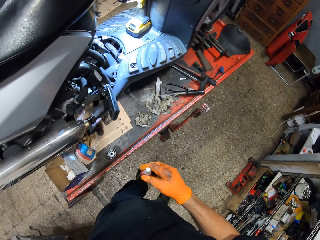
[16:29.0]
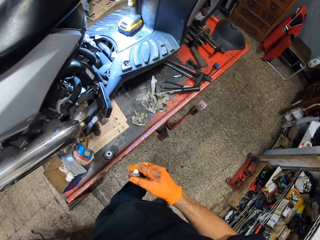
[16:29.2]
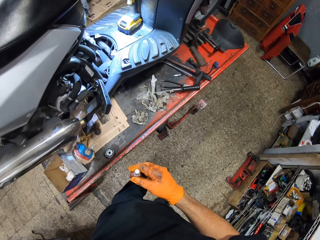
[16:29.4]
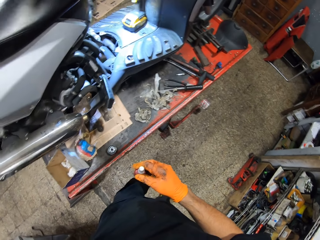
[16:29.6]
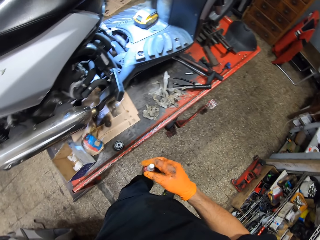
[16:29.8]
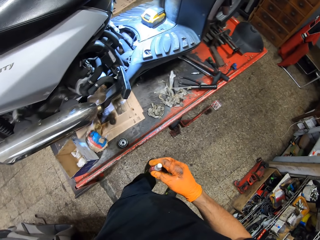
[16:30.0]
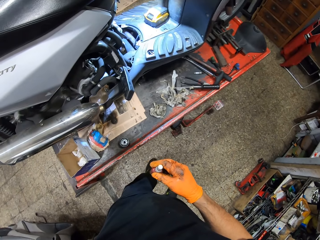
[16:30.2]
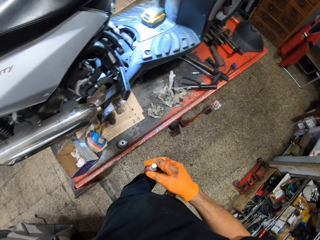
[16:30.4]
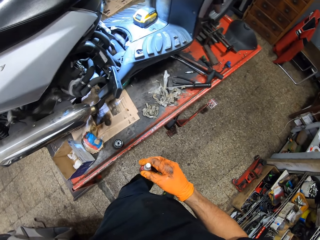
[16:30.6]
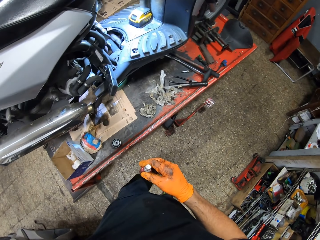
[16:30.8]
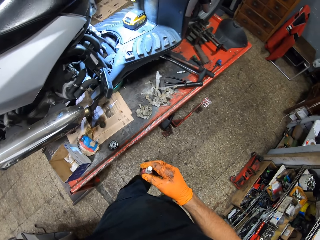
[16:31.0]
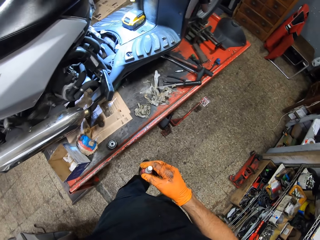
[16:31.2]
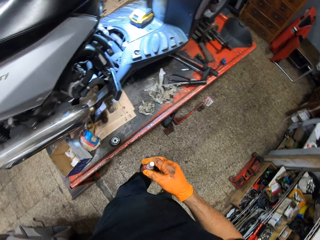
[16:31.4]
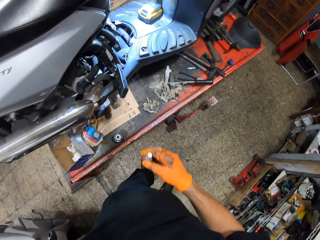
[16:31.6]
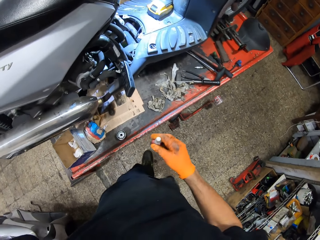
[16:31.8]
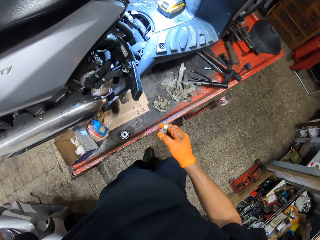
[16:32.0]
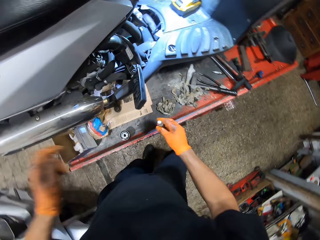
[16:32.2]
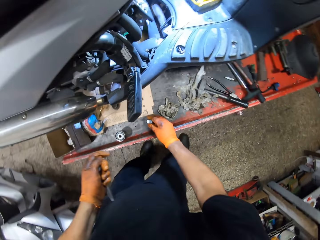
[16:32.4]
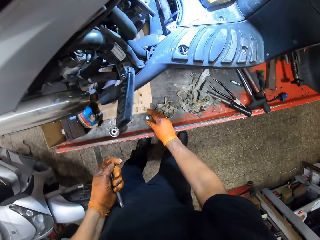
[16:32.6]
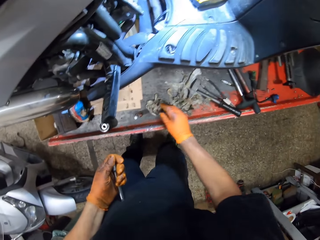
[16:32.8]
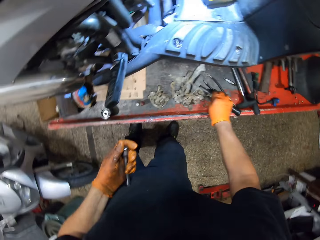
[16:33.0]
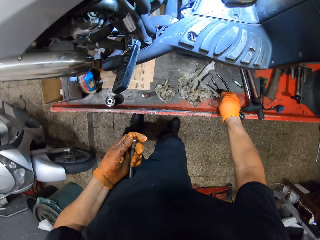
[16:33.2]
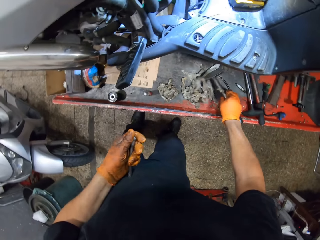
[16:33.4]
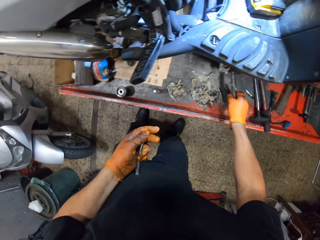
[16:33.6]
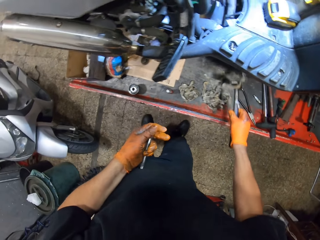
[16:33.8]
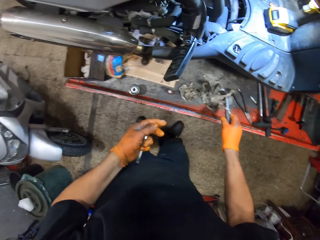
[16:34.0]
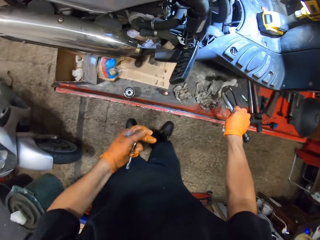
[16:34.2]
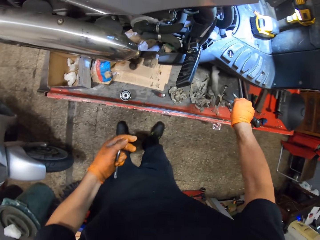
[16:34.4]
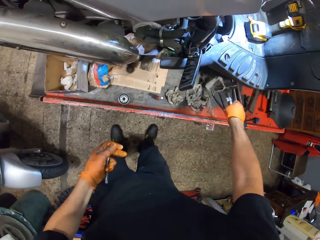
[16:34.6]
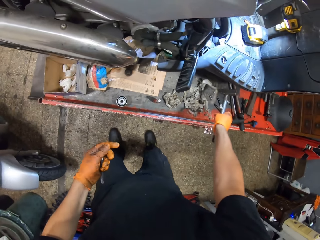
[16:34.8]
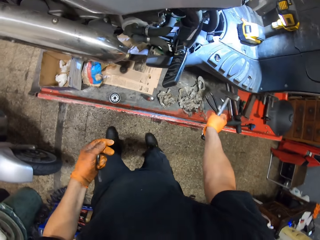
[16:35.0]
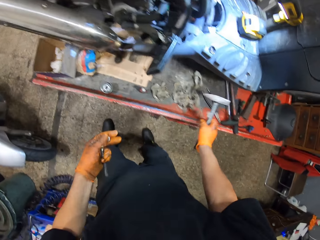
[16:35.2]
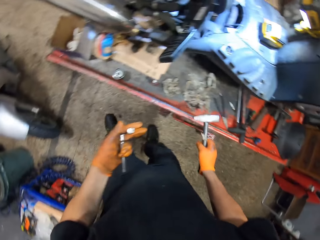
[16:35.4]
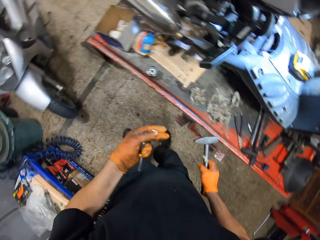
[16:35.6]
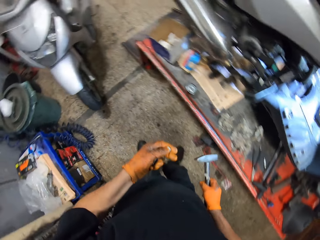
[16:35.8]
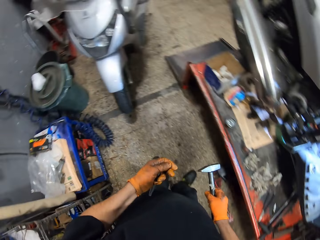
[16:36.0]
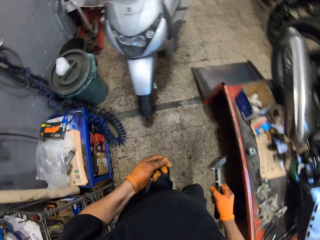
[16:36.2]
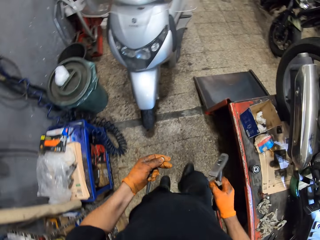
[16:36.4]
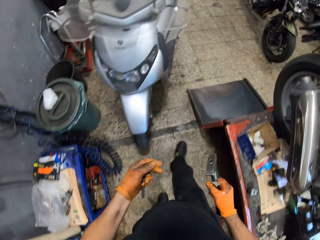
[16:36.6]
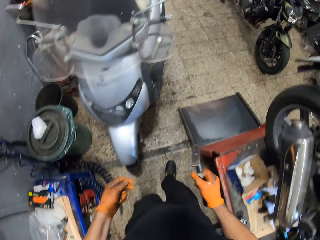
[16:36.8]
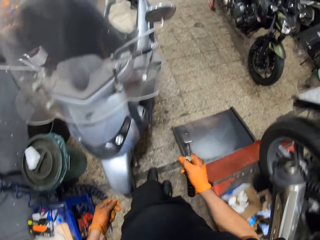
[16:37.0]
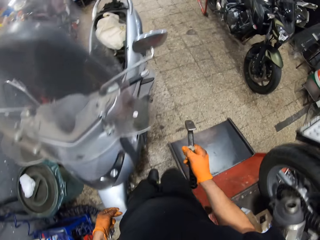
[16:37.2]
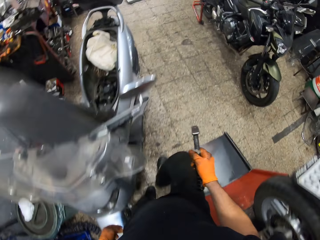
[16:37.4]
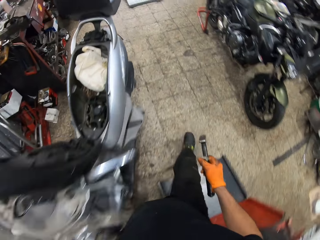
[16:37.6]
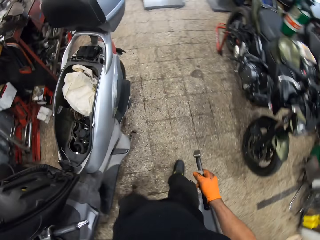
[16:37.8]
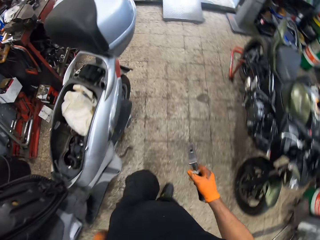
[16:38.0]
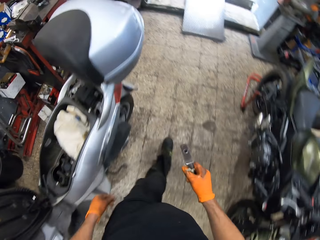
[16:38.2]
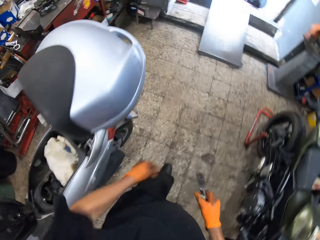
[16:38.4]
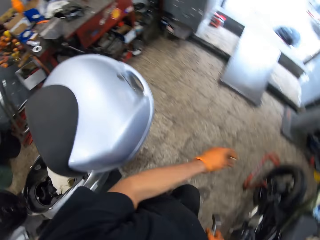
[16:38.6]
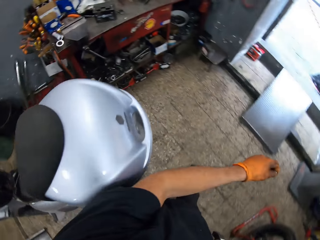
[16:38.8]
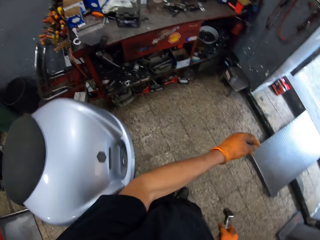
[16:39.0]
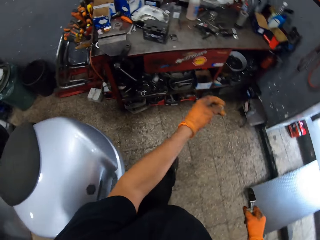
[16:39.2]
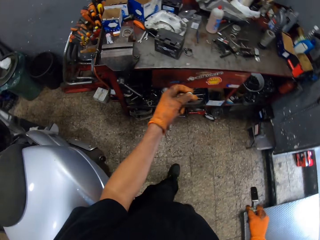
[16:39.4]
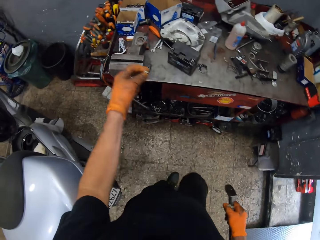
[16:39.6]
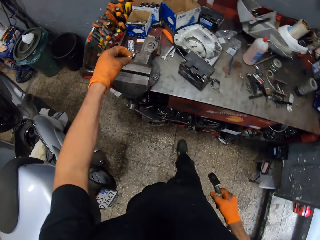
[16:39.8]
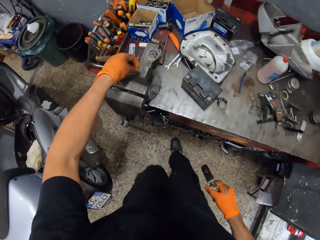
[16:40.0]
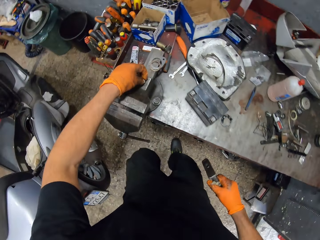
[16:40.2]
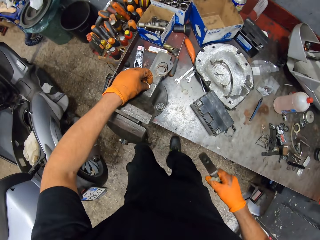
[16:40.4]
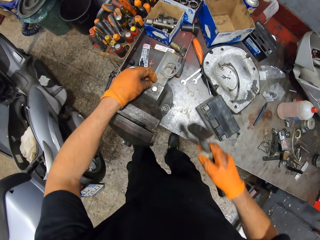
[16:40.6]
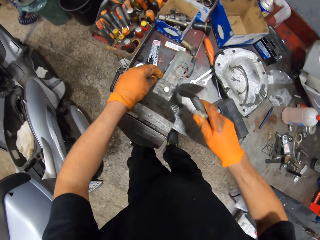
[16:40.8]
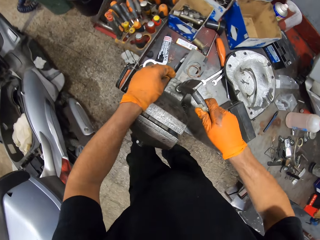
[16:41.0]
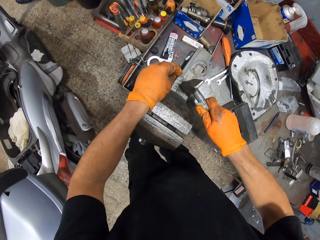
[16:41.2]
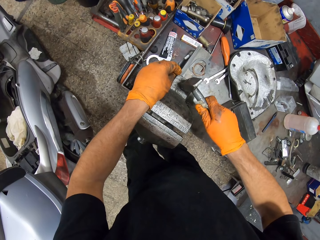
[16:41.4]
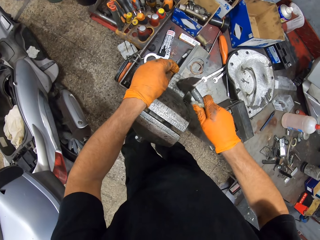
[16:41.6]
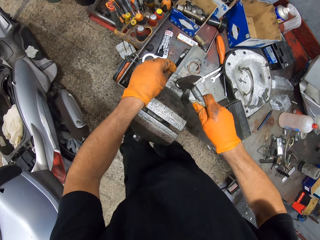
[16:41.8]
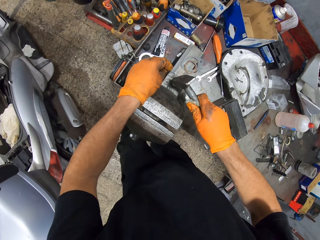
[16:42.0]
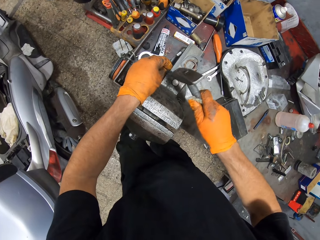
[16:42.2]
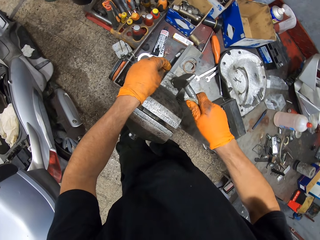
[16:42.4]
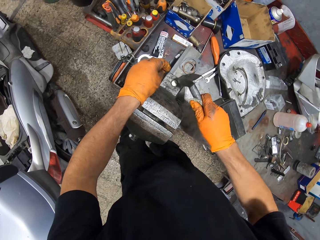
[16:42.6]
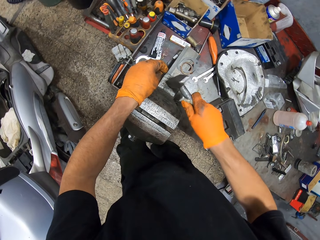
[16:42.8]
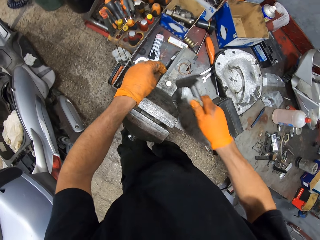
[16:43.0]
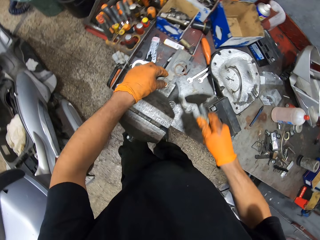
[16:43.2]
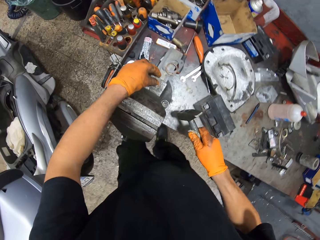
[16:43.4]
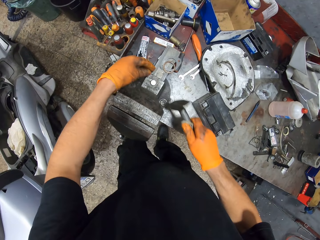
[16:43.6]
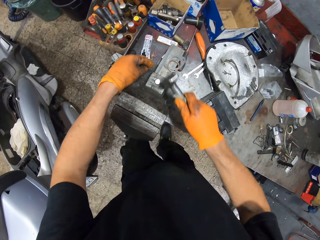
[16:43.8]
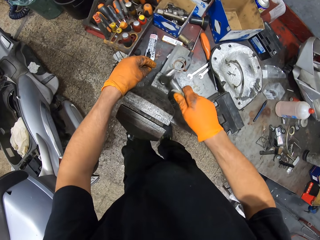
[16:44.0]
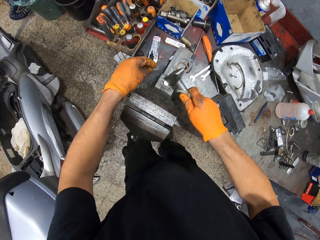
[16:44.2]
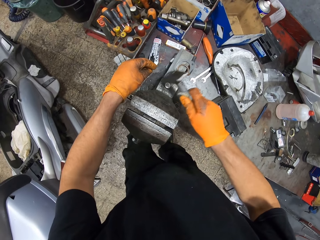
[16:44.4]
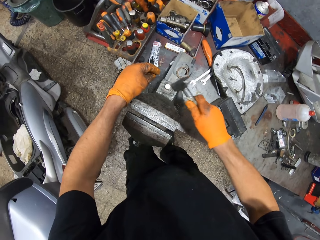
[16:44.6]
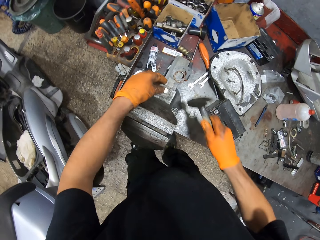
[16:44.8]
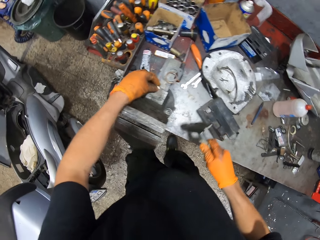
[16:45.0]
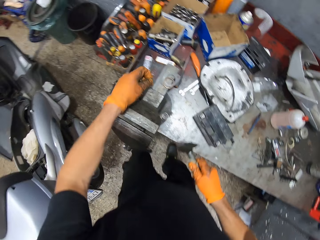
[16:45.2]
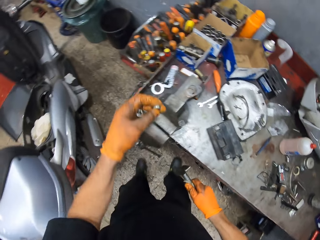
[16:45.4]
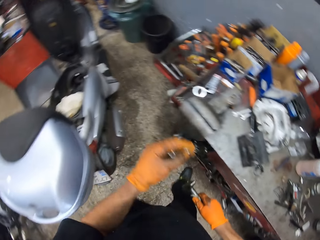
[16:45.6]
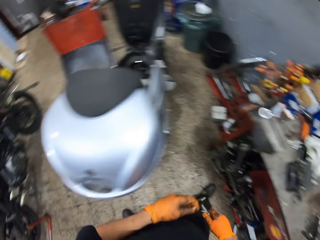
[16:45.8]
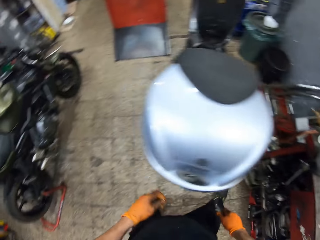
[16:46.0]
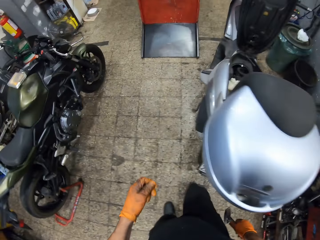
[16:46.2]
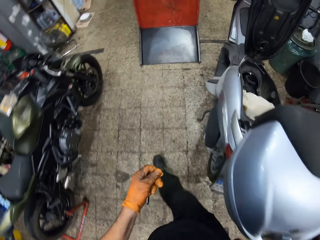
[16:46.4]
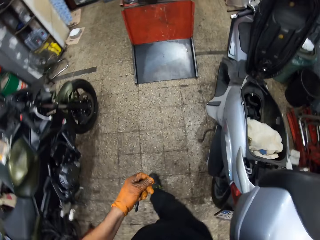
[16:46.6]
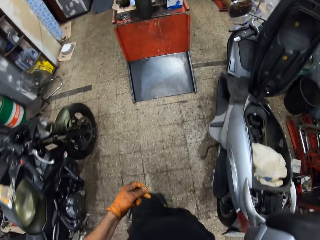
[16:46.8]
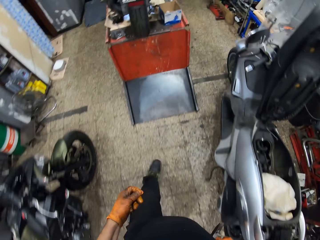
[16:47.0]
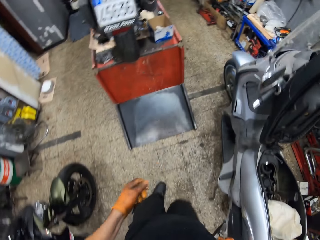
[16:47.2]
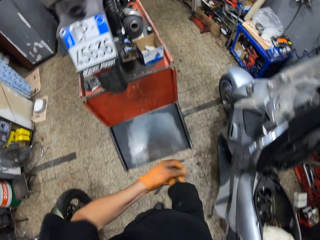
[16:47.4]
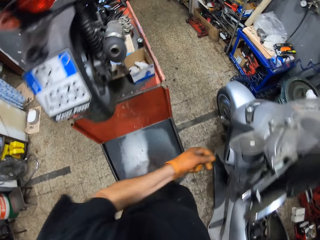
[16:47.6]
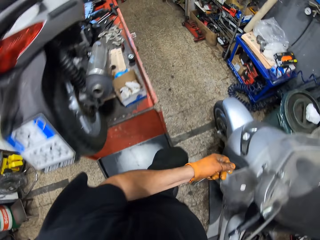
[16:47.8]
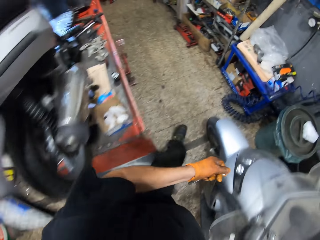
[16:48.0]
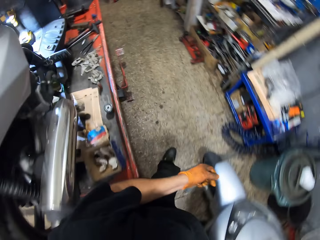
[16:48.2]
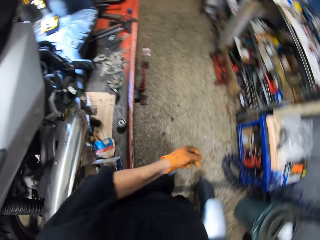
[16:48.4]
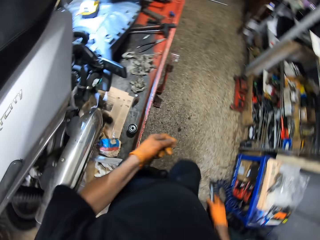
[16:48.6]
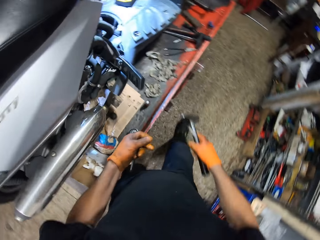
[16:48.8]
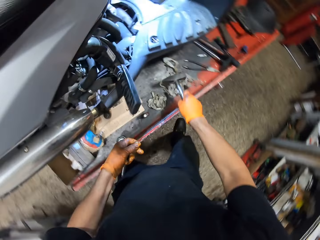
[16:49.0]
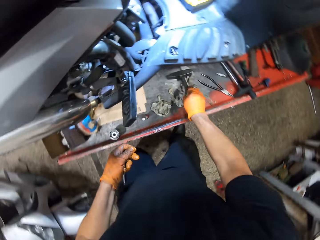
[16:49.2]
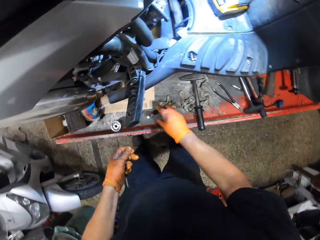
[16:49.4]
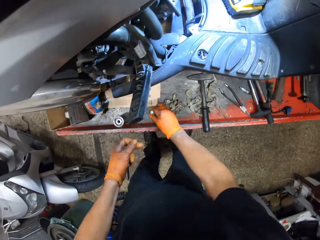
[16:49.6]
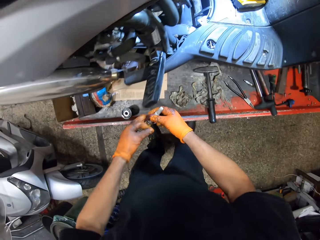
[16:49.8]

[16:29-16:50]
The camera wearer stares at the motorcycle. He drops the glue on the work bench with his gloved right hand. He picks up a hammer with his gloved right hand from the work table. He walks around the room. He places the lid on a bench vise on the table with his gloved left hand. He hits the hammer in his gloved right hand on the lid on the bench vise. He picks the lid on the bench vise on the table with his gloved left hand. He walks around the room. He drops the hammer on the work table with his gloved right hand.
